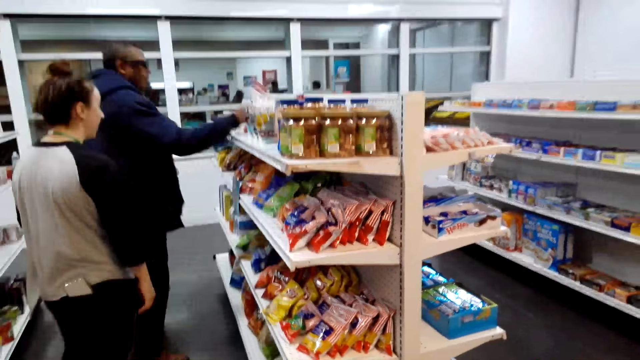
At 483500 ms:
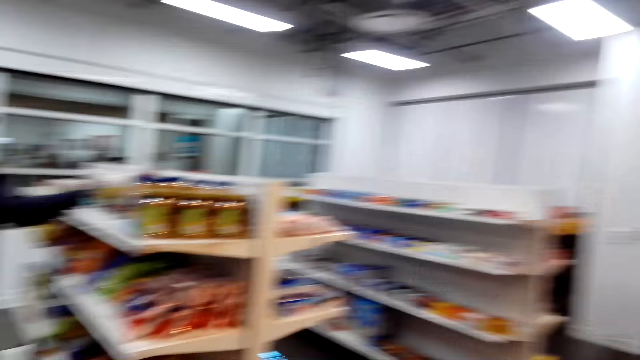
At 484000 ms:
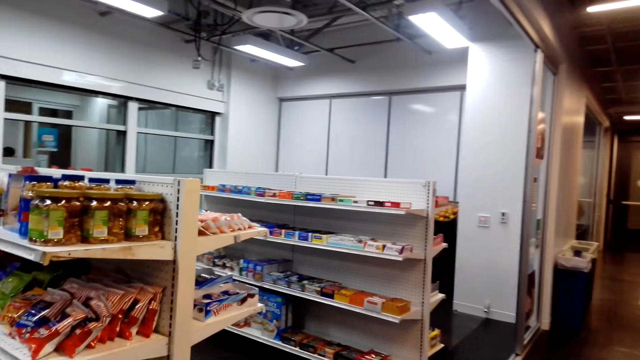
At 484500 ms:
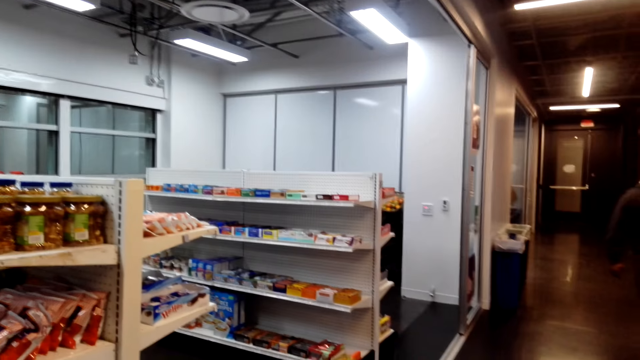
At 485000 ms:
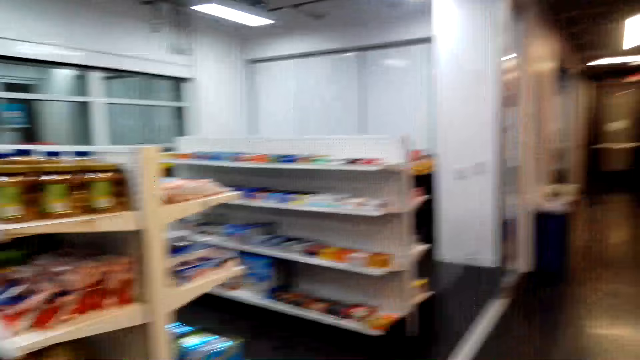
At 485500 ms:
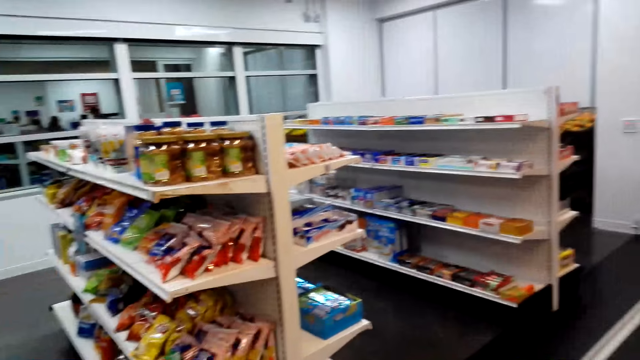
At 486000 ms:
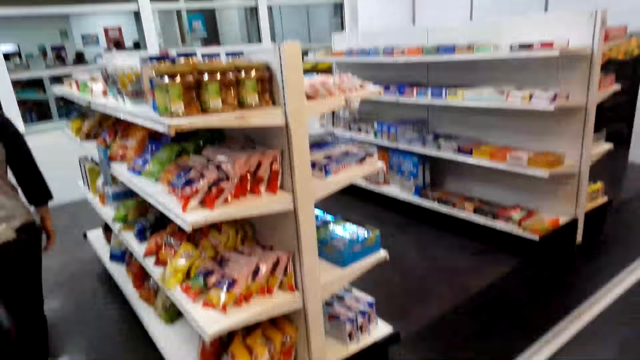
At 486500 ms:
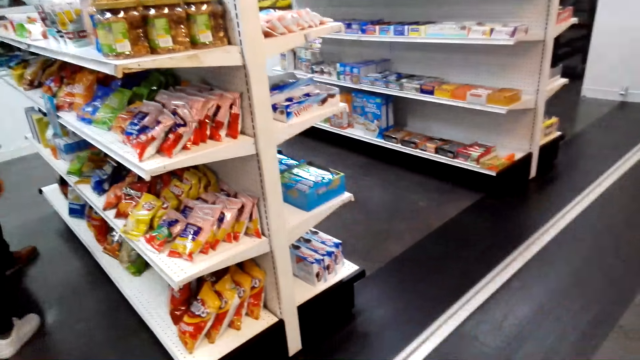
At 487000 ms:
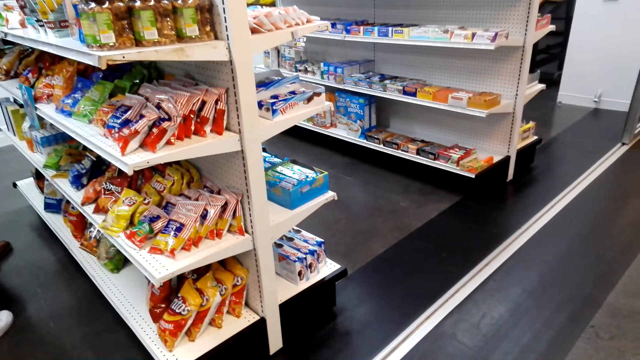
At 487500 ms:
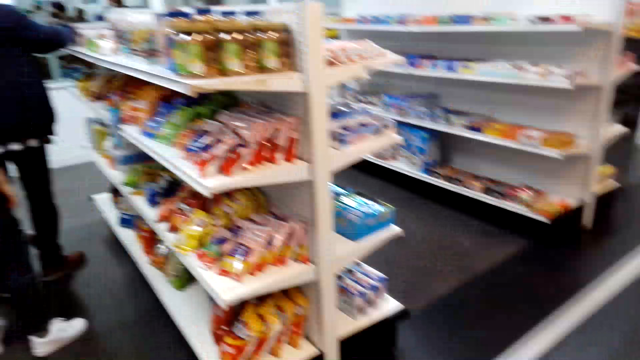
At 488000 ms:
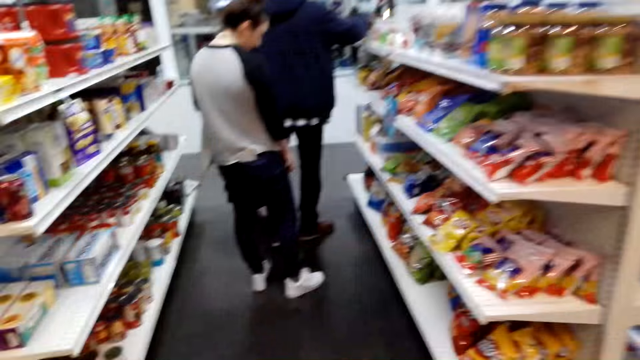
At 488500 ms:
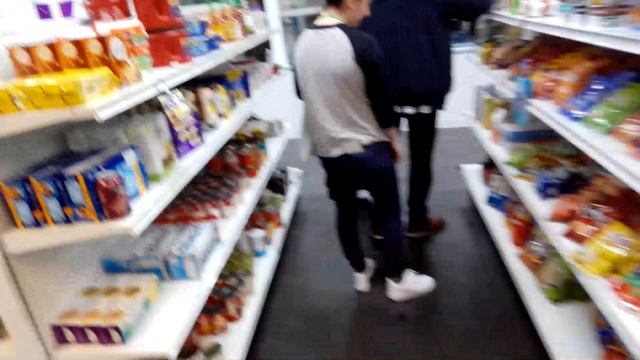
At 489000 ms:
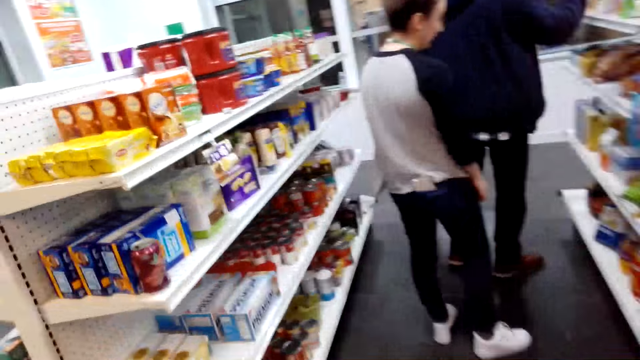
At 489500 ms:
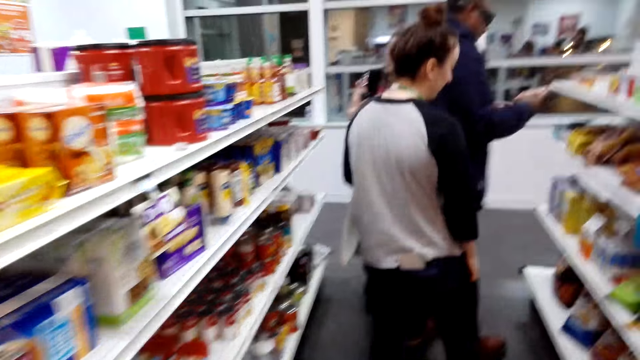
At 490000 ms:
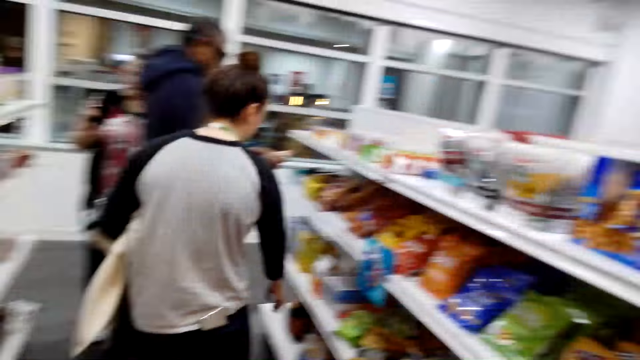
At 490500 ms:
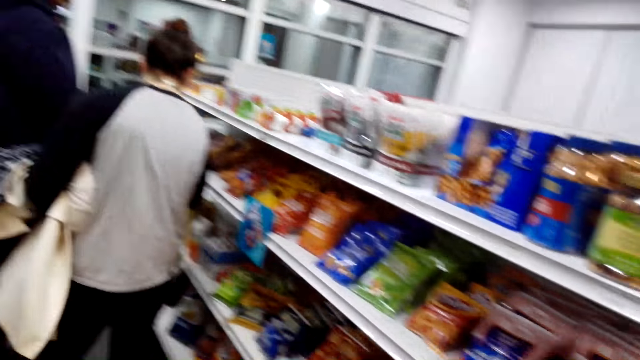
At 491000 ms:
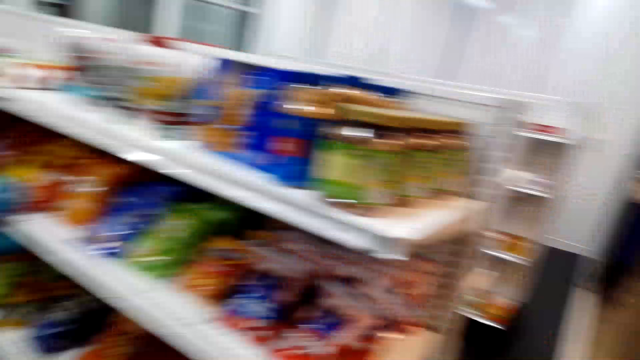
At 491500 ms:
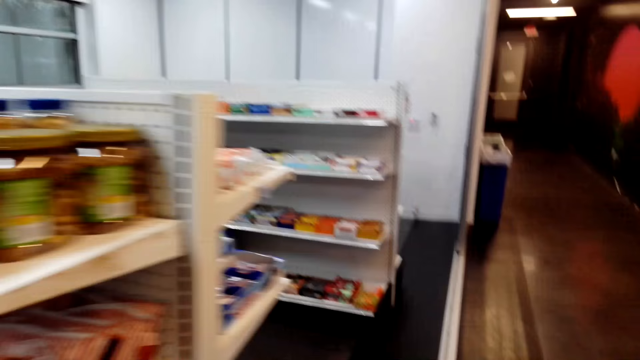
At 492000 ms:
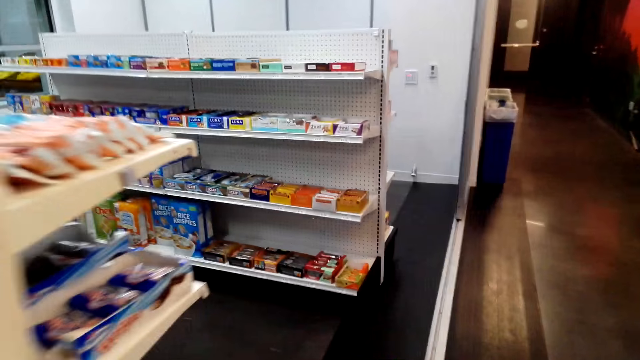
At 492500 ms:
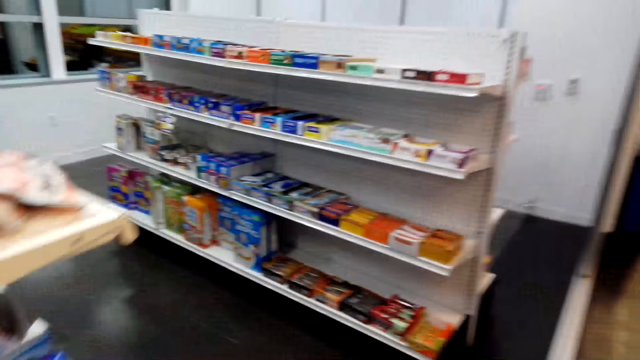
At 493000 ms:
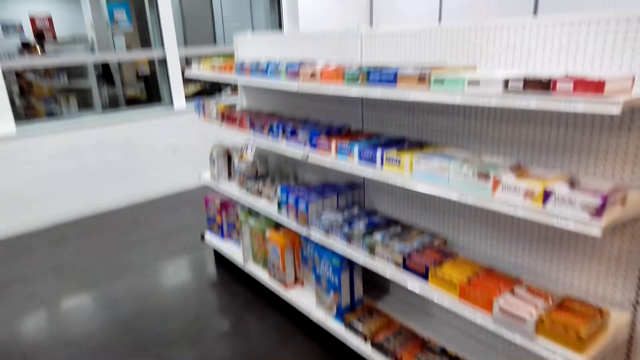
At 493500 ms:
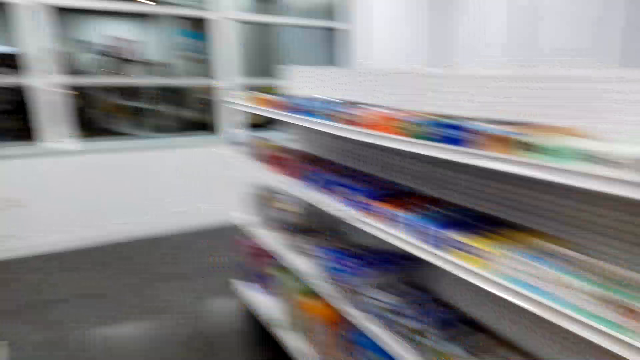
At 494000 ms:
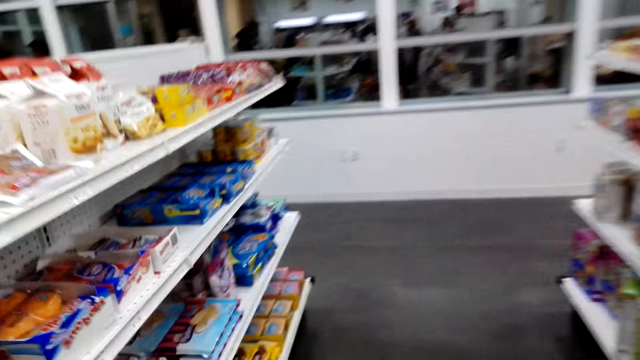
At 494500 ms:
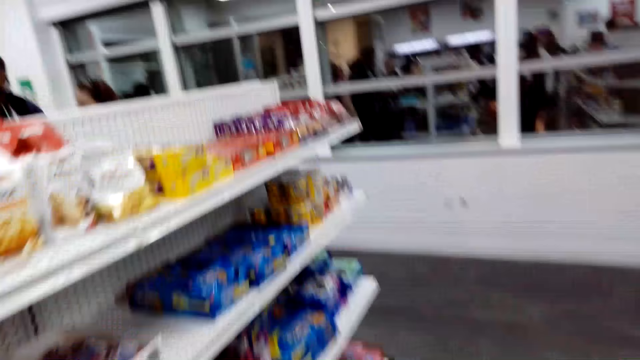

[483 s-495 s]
The camera wearer views items on the supermarket shelf. They walk around in the supermarket.

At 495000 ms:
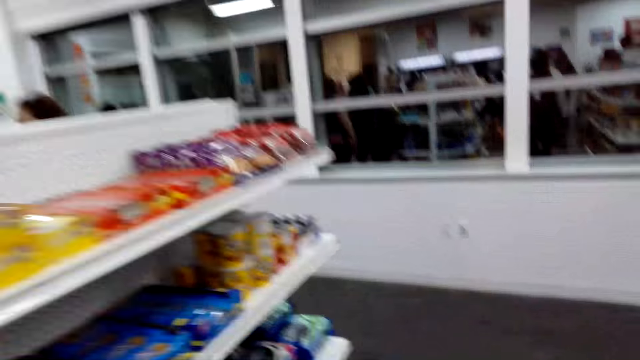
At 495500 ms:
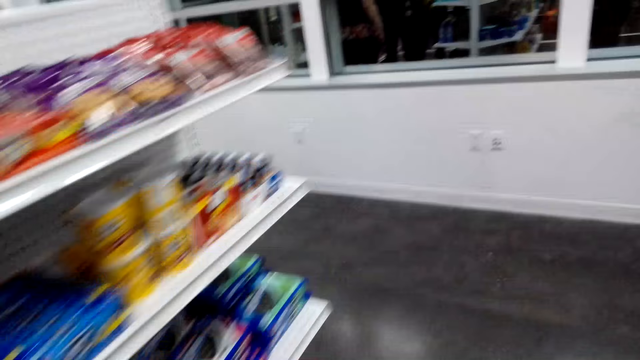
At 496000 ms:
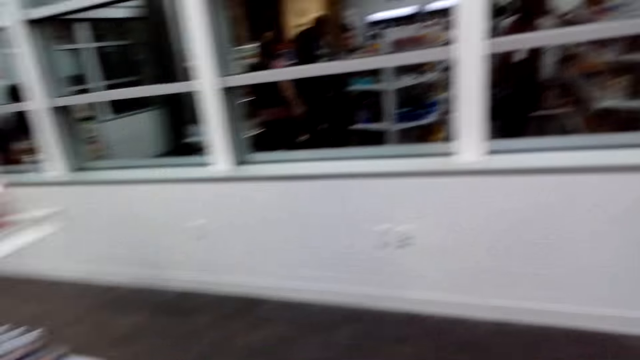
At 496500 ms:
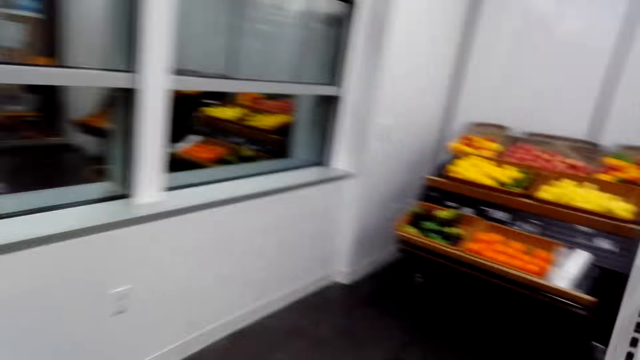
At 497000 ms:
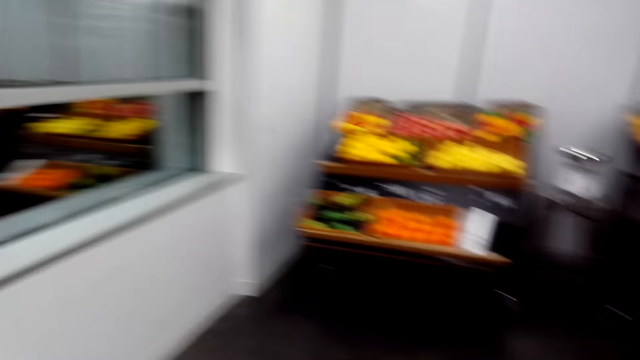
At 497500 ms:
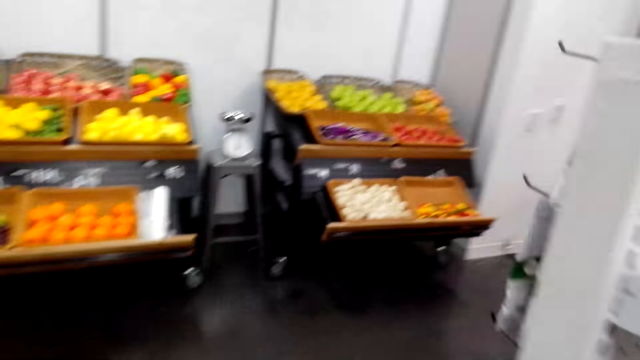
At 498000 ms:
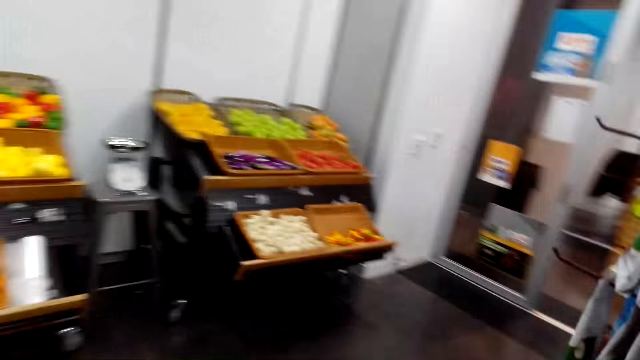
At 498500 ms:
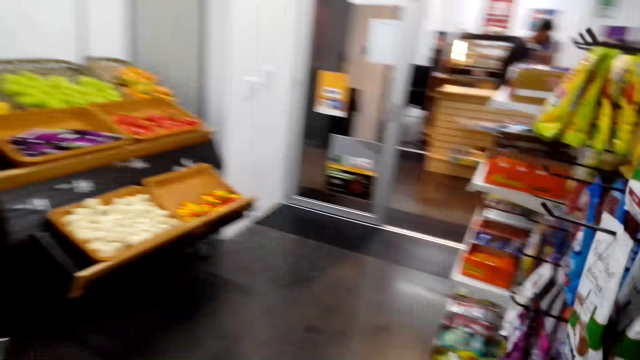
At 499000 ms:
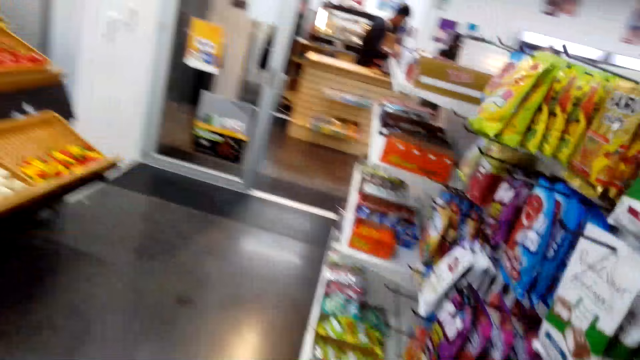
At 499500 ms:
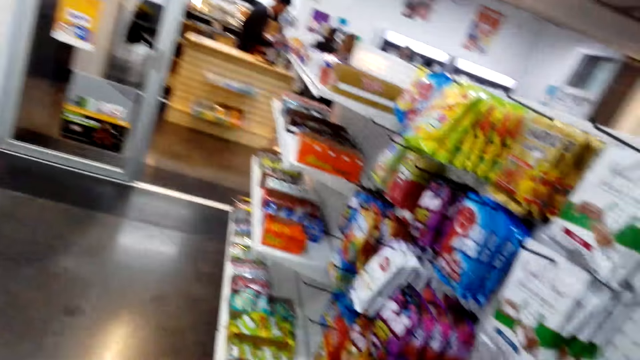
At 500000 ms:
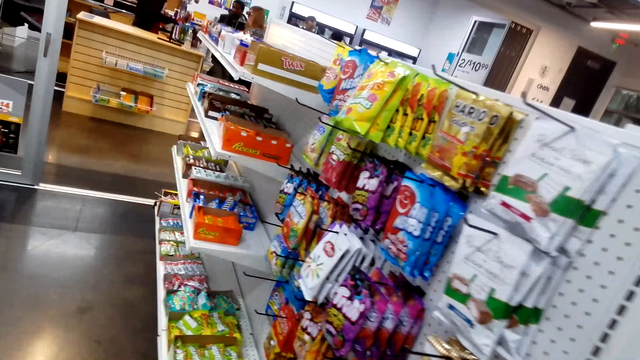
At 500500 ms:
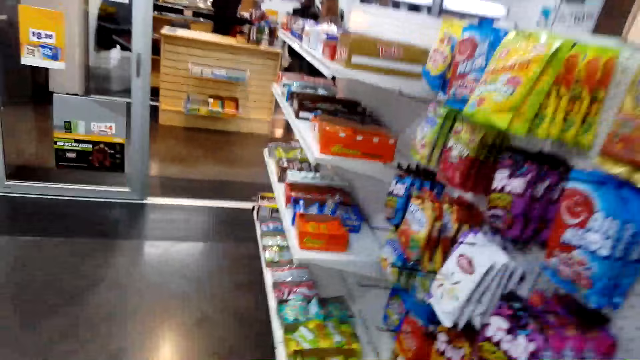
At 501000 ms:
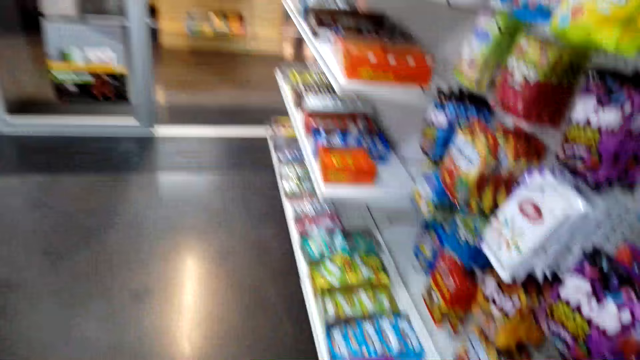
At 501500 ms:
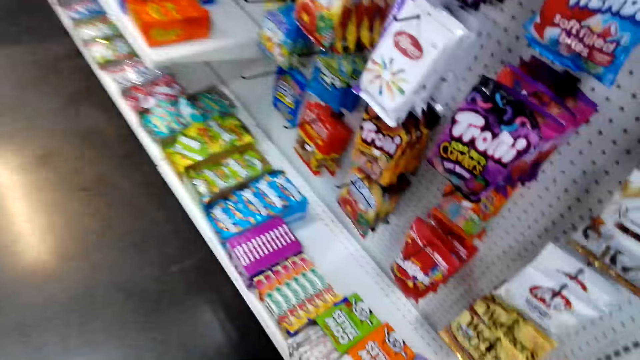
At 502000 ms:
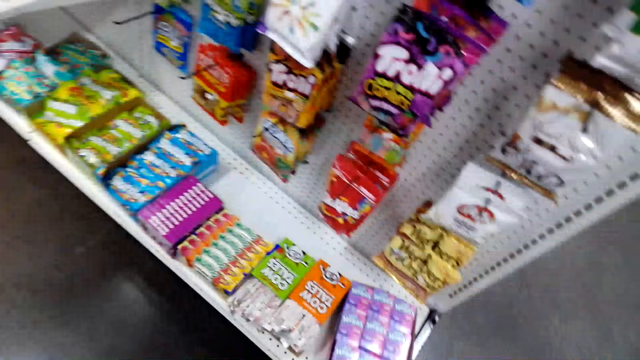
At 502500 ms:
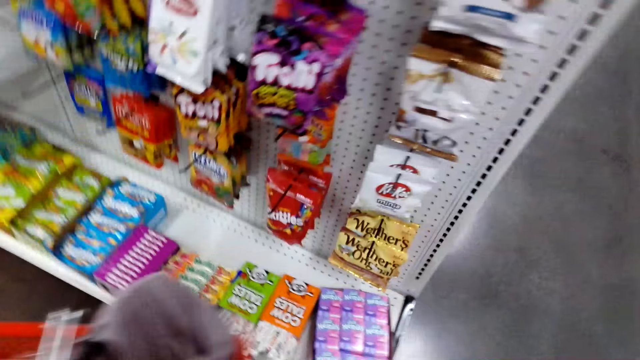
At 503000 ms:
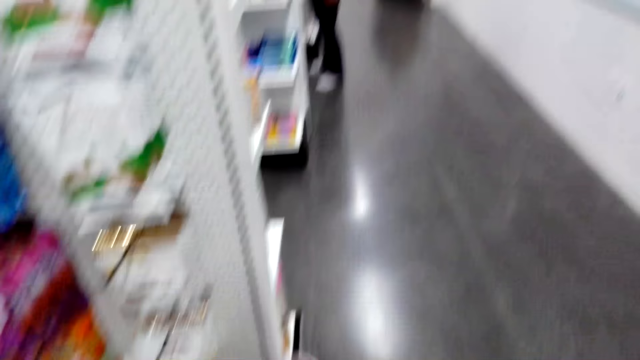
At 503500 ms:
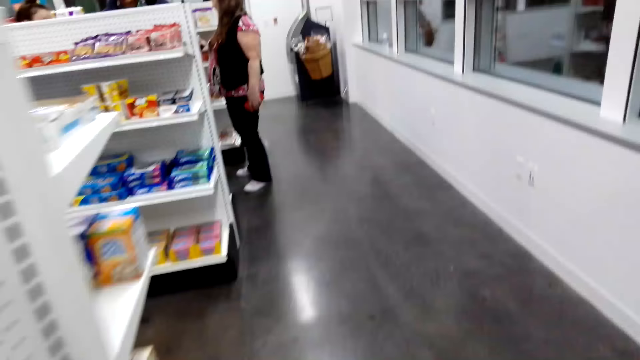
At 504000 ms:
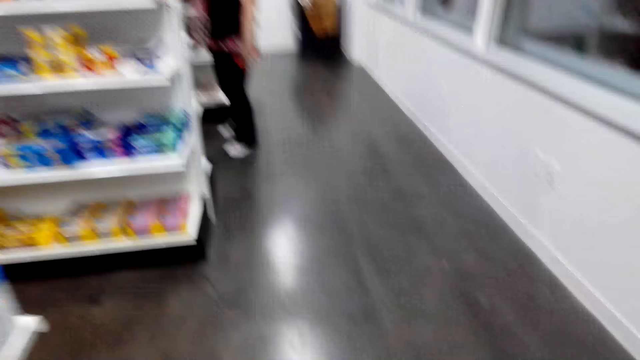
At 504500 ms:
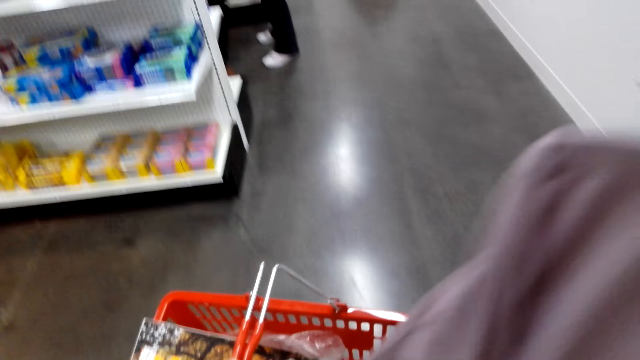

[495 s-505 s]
The camera wearer turns around.
